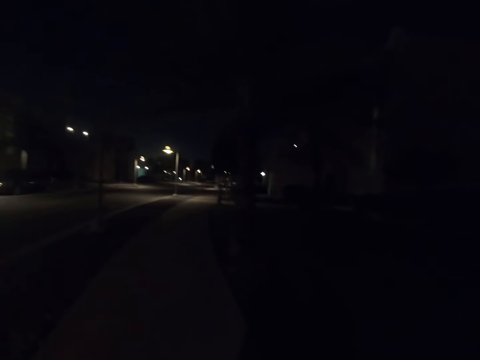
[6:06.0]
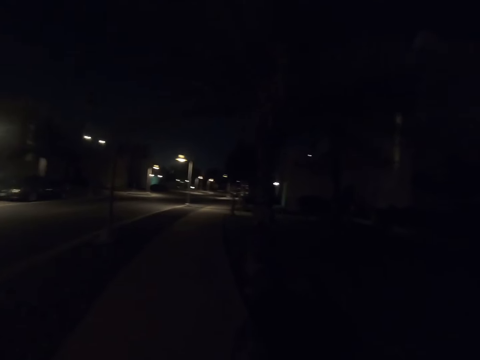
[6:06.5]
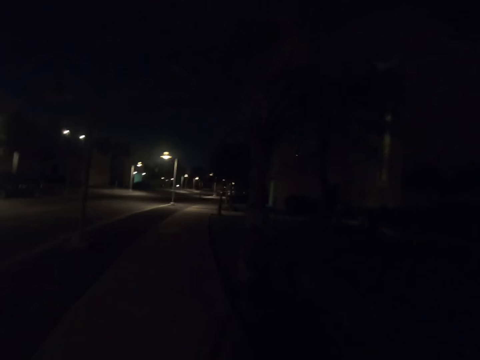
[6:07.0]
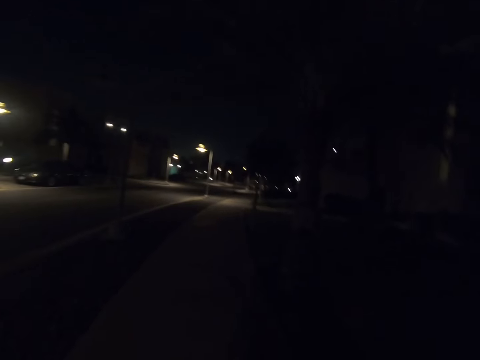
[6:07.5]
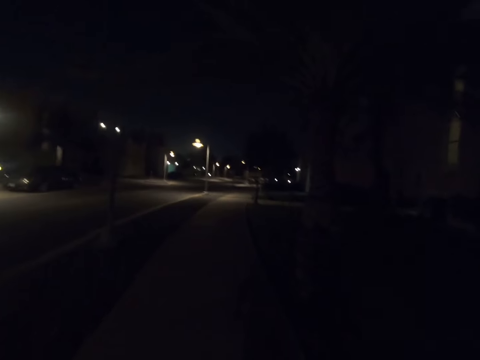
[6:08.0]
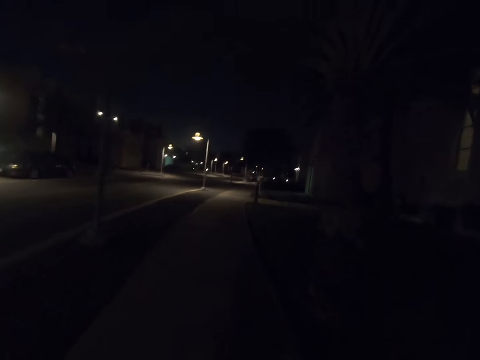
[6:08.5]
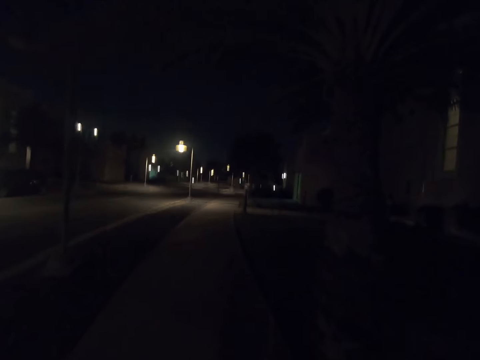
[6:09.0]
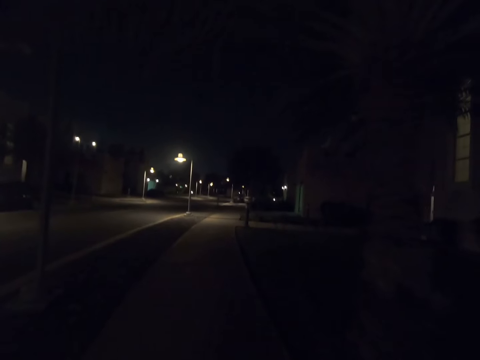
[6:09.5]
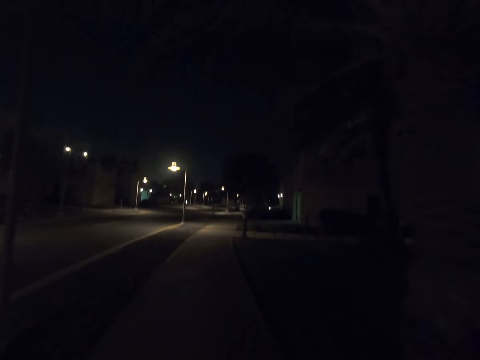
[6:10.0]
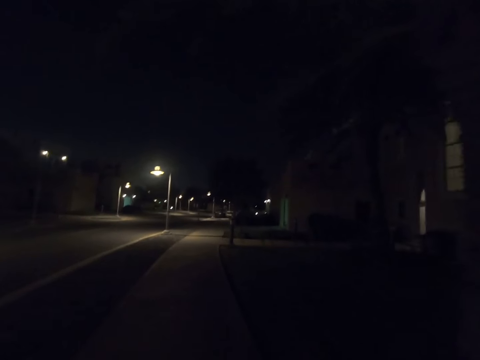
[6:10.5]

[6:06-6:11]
The camera wearer looks forward.

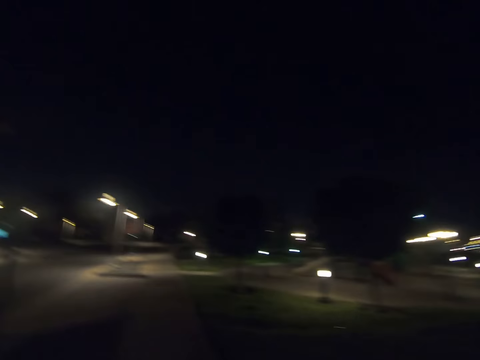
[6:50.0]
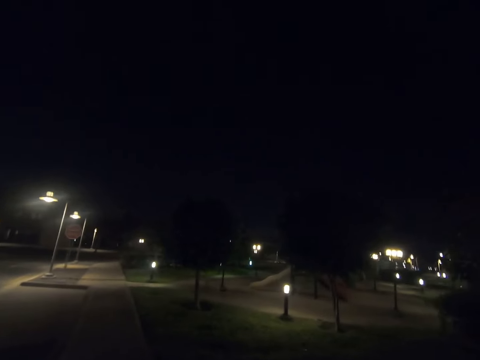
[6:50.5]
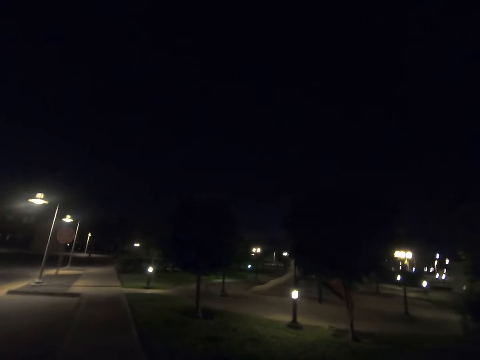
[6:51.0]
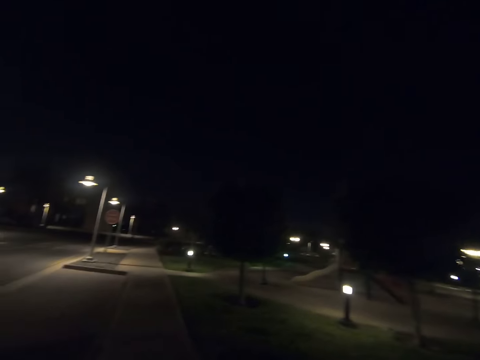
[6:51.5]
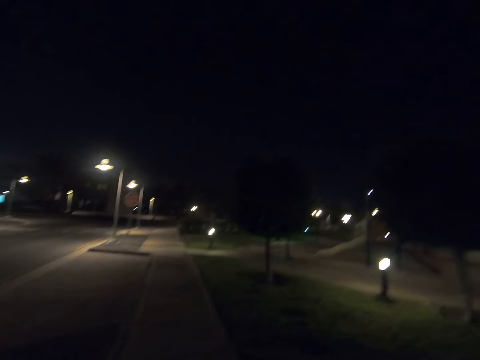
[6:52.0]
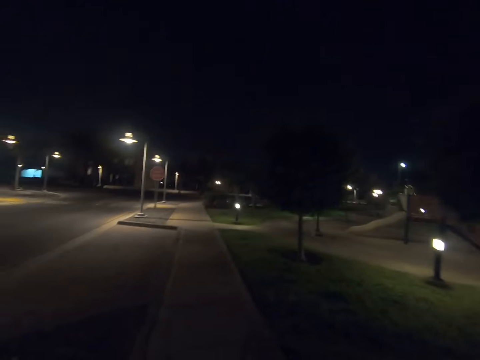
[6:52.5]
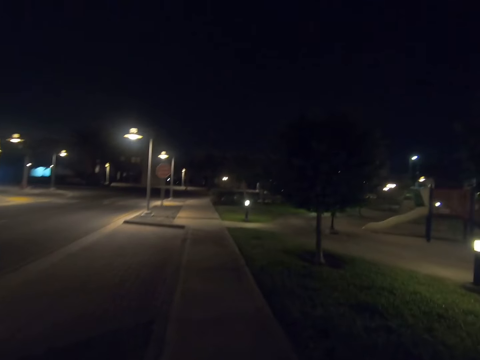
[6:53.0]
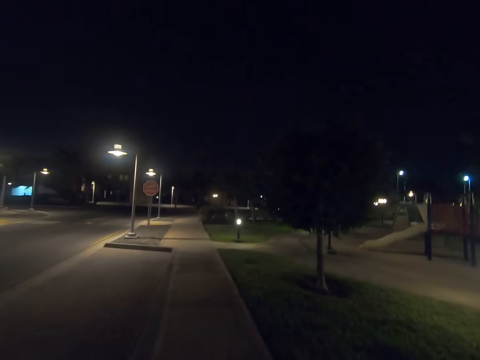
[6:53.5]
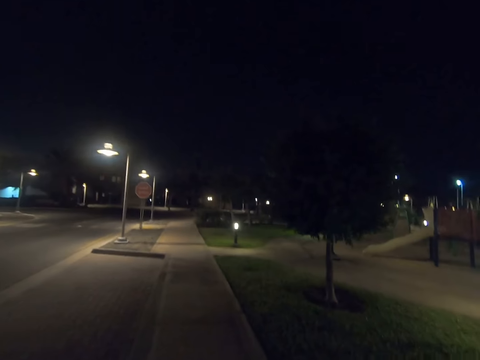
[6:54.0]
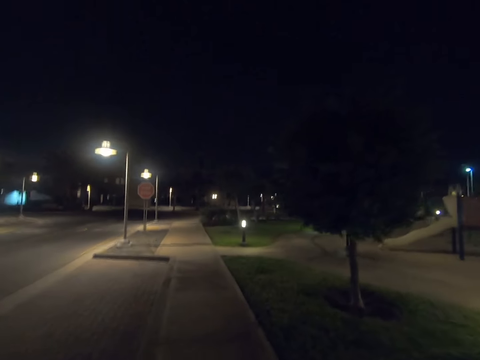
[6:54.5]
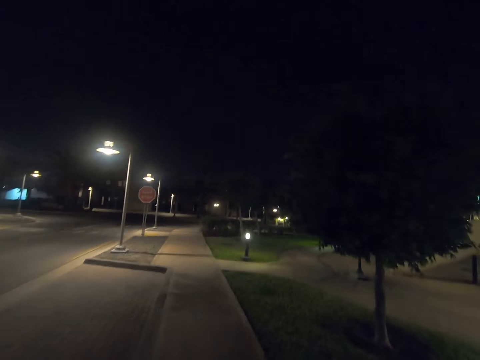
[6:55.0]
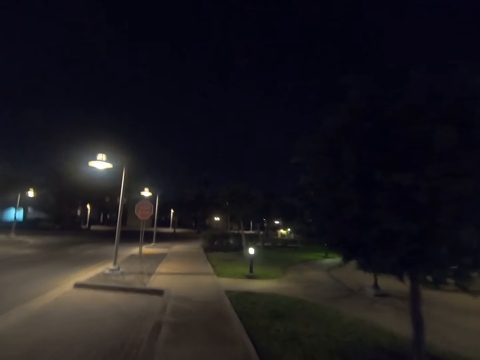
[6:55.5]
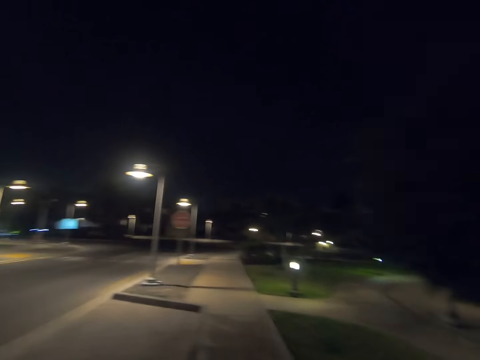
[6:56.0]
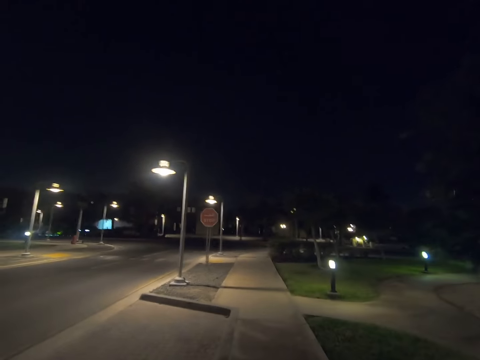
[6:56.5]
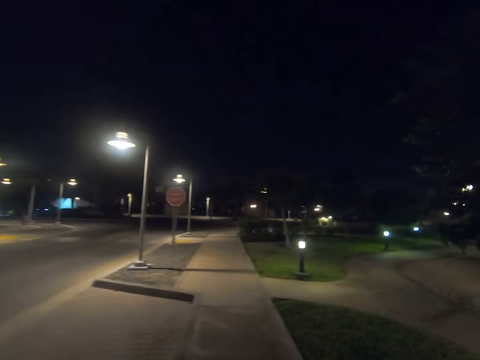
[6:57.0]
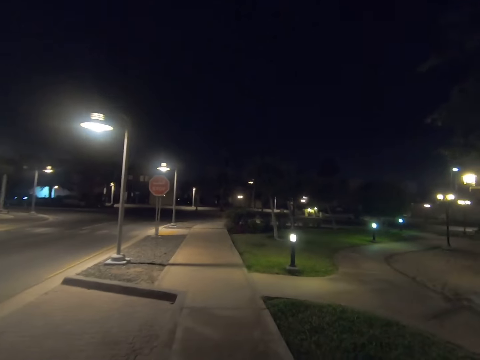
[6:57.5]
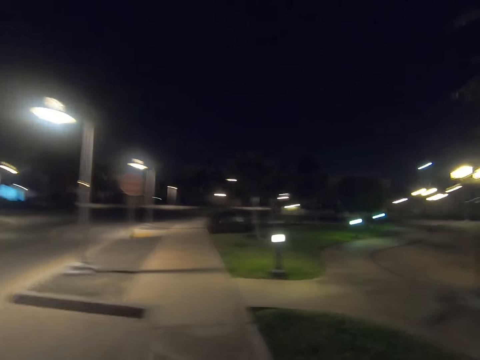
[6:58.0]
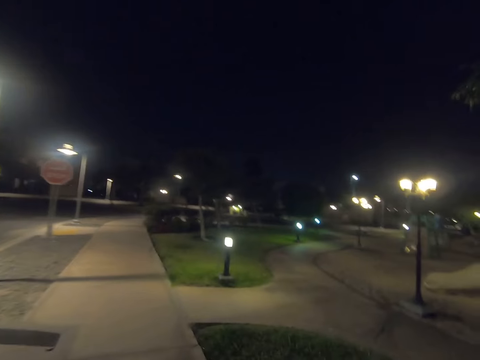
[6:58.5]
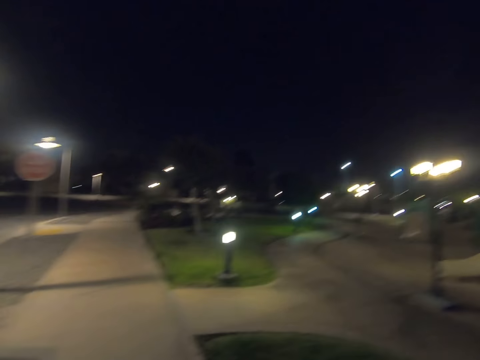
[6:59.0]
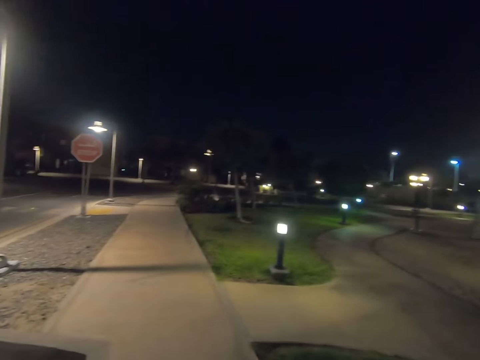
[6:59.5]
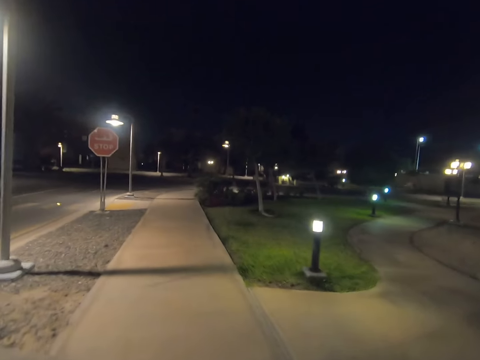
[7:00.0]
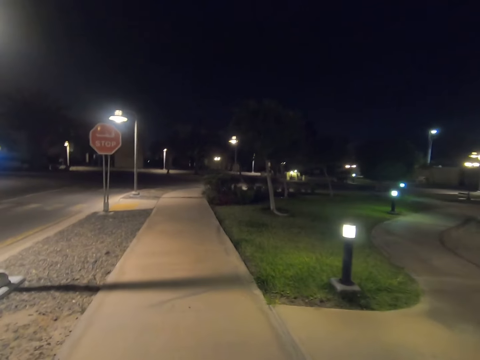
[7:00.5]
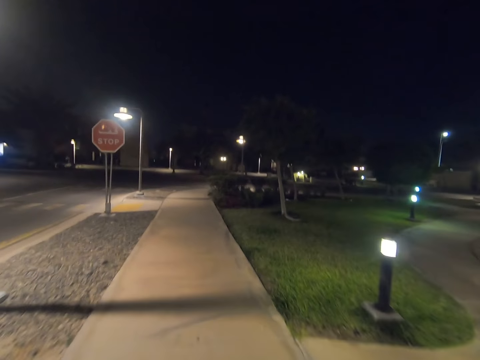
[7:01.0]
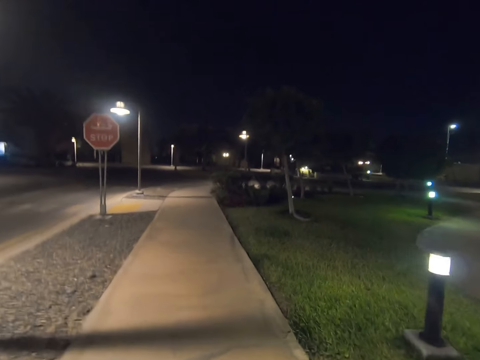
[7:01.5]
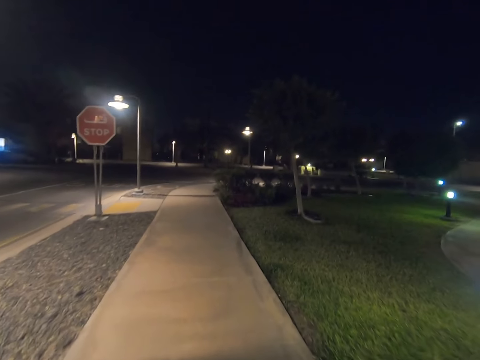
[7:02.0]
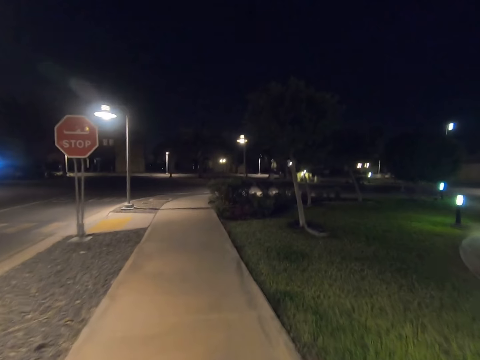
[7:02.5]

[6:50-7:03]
The camera wearer looks right. They look forward. They look left. They look forward. They look right. They look forward.

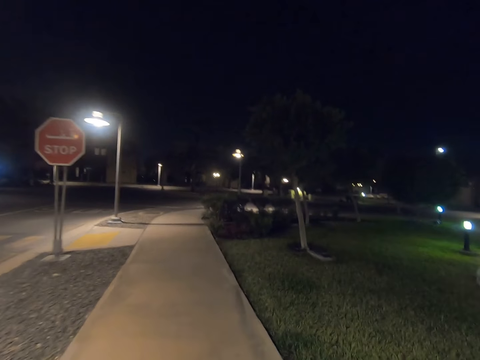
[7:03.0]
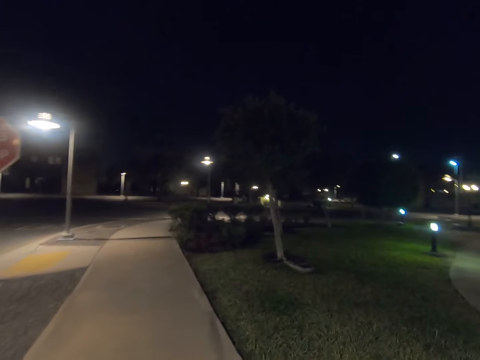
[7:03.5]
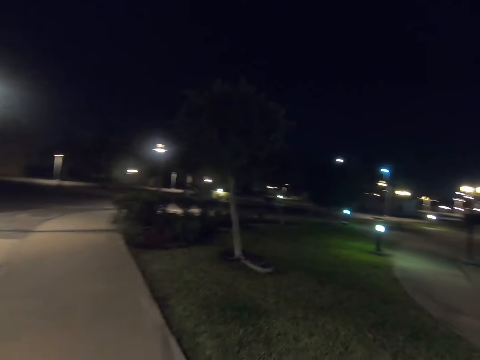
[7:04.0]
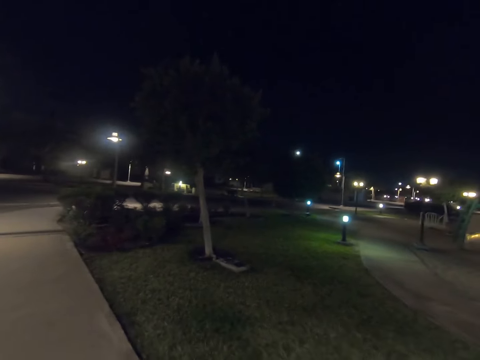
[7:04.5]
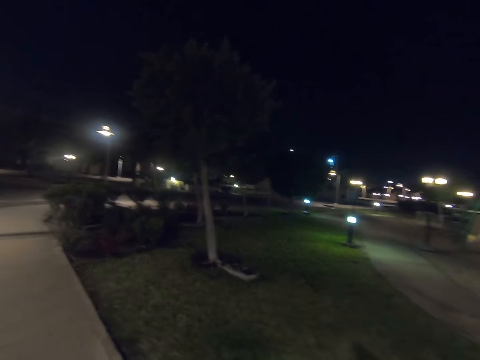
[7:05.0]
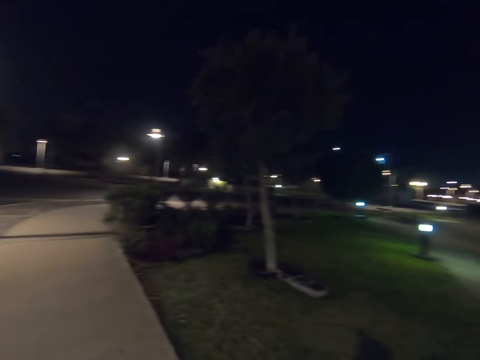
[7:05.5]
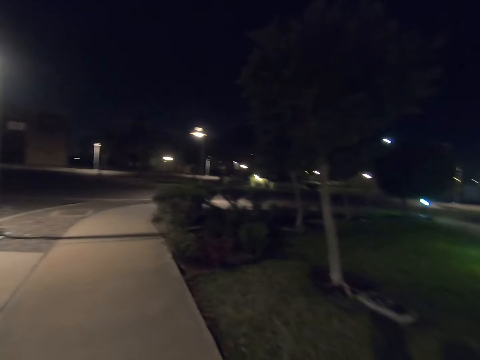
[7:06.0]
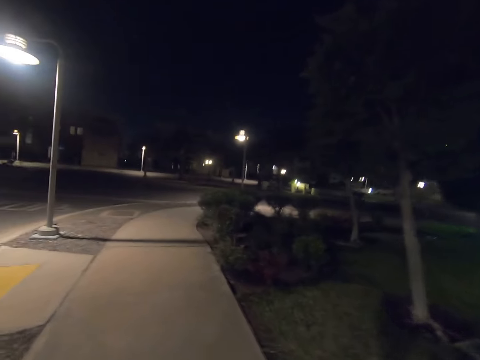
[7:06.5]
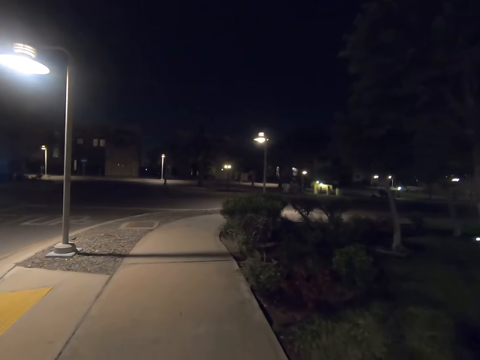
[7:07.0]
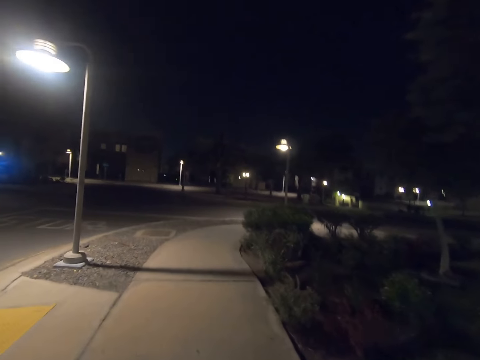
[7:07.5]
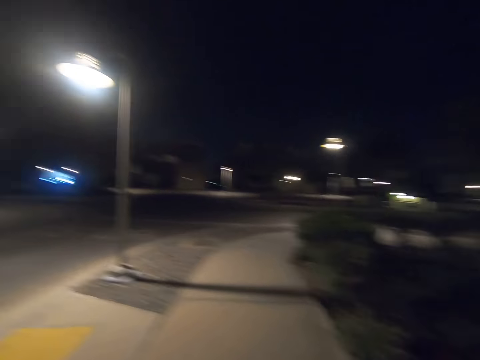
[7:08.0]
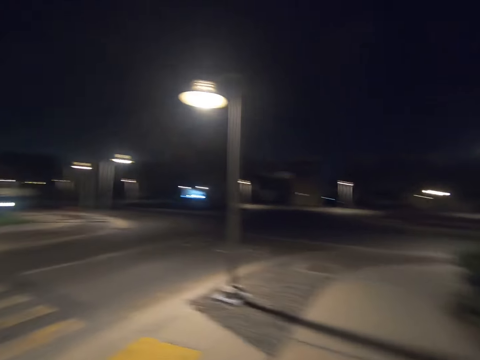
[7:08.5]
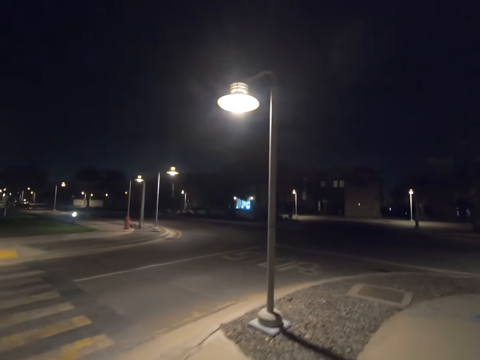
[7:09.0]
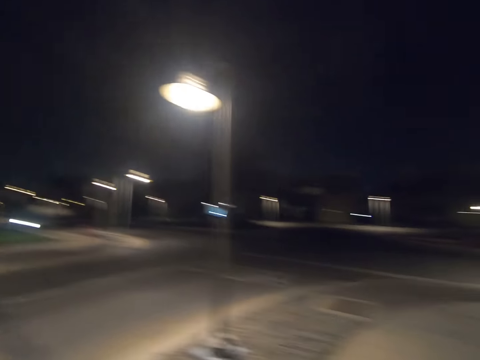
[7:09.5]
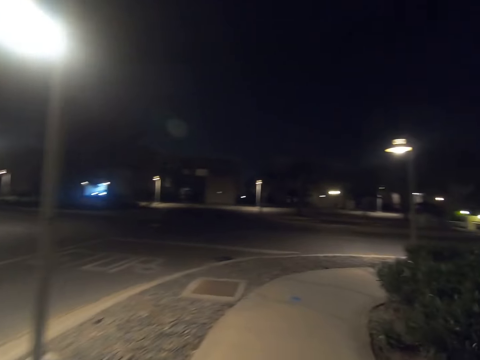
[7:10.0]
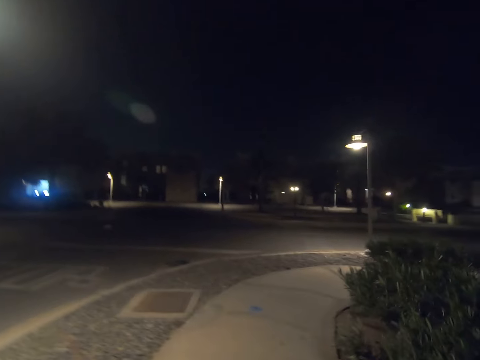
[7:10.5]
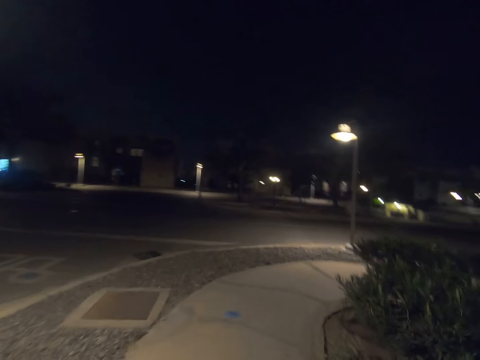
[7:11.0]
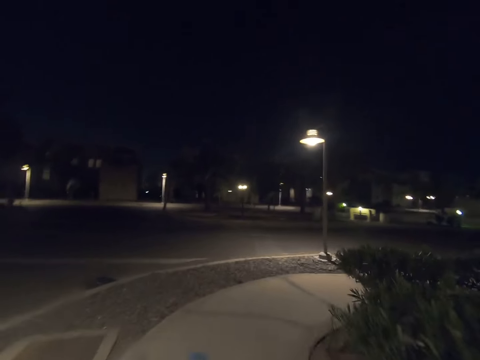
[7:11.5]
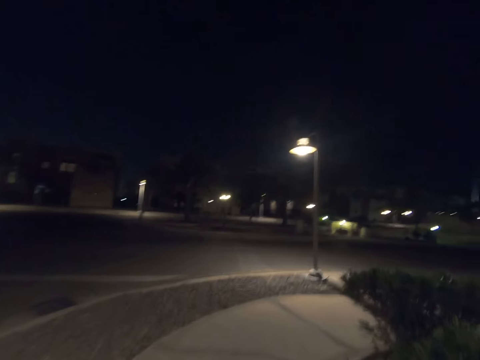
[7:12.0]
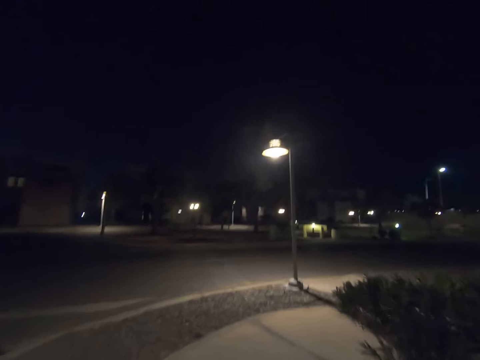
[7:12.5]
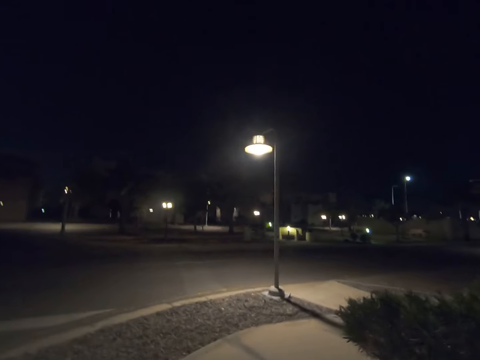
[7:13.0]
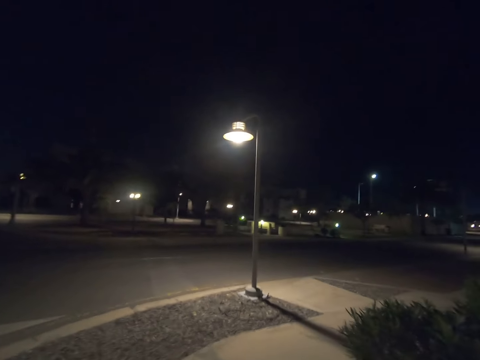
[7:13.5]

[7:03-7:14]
The camera wearer looks right. They look forward. They look left. They look forward.
